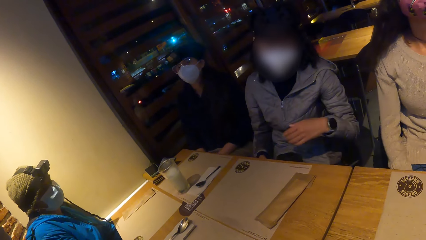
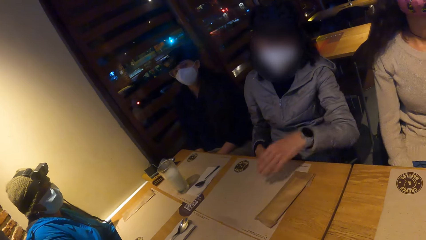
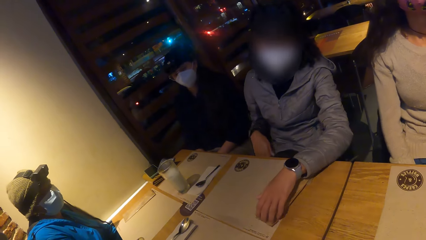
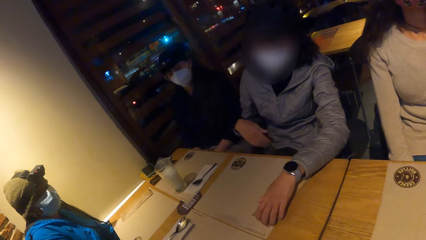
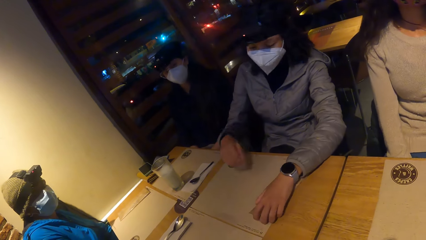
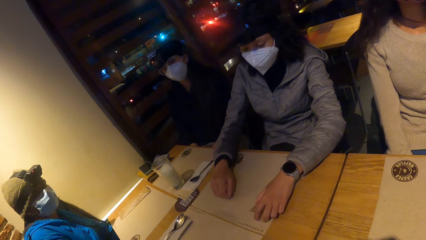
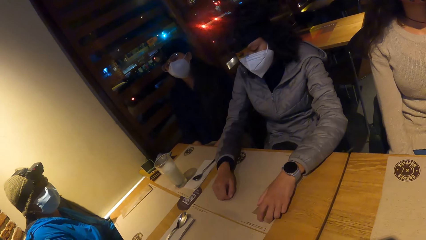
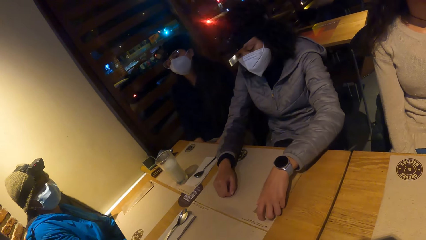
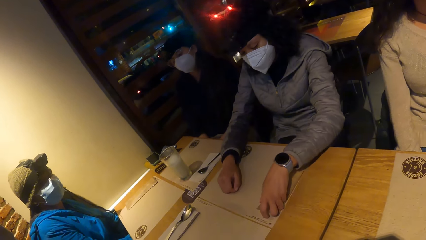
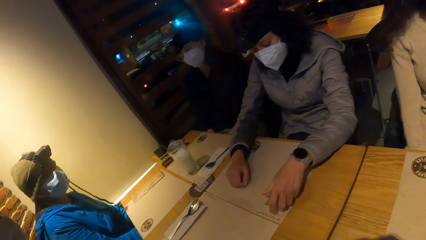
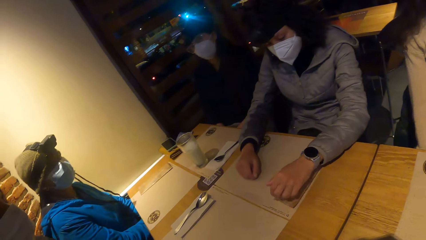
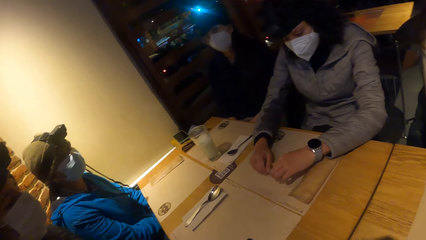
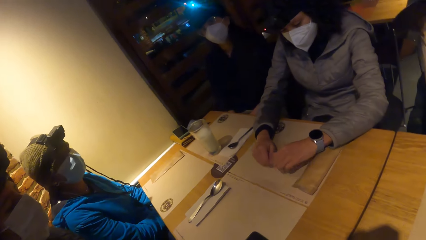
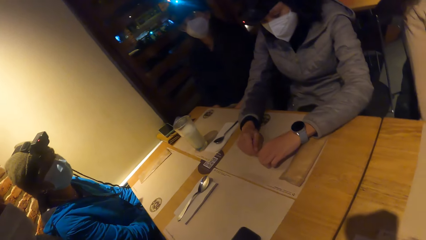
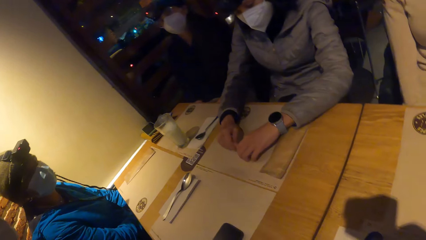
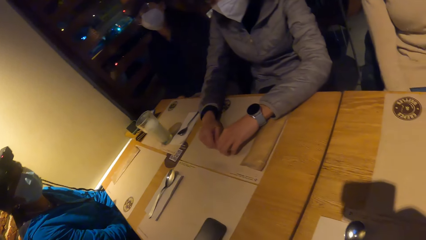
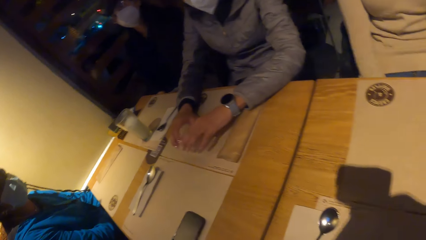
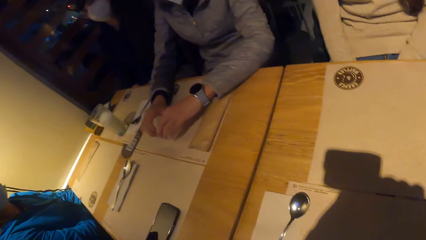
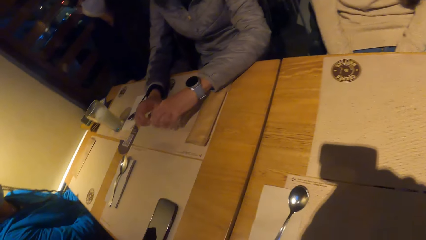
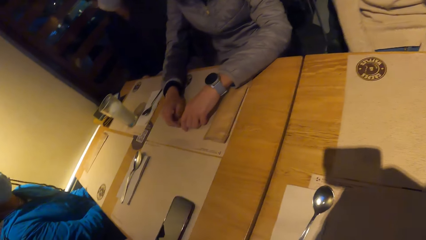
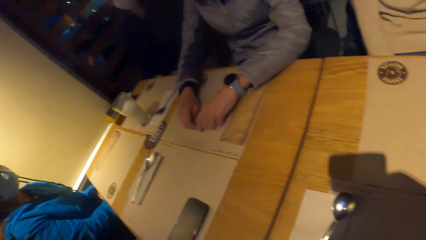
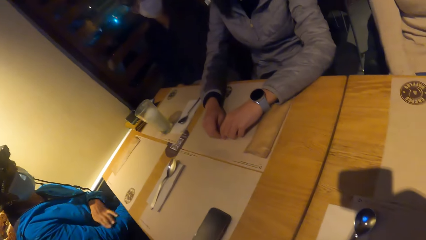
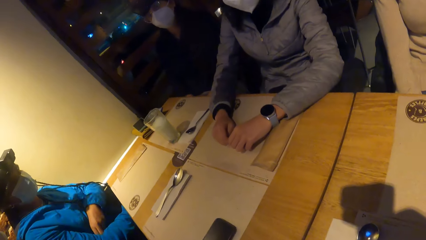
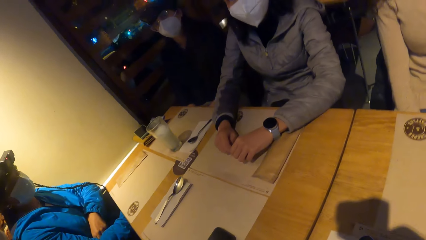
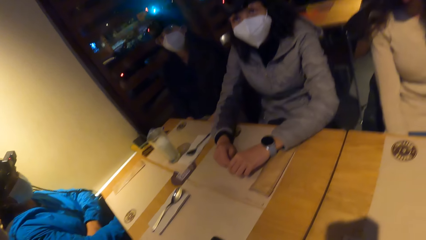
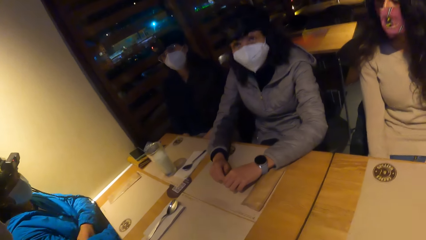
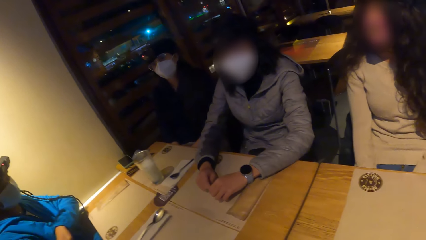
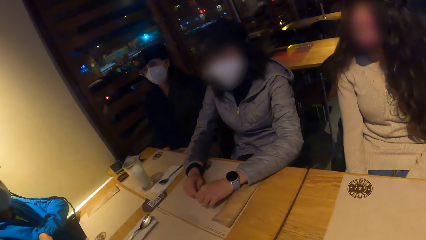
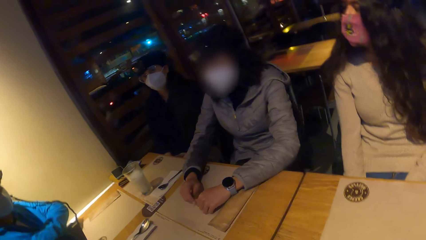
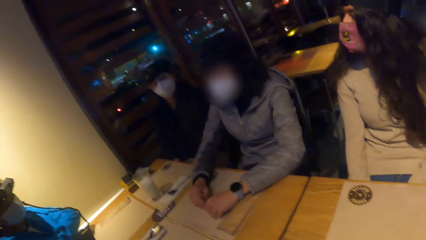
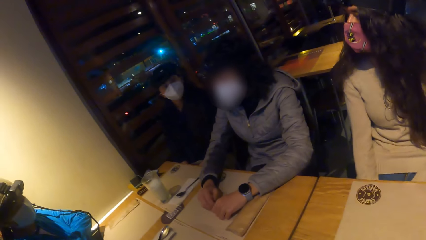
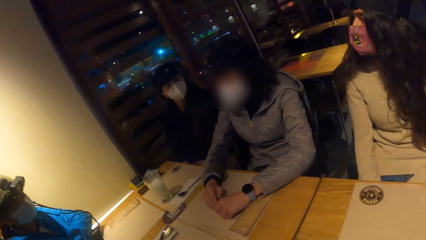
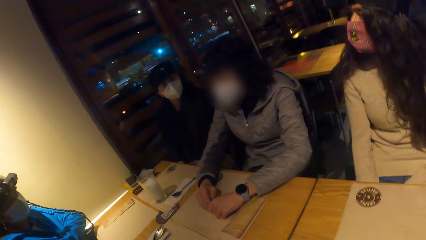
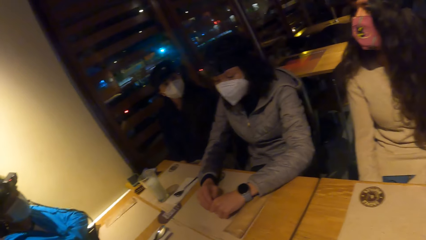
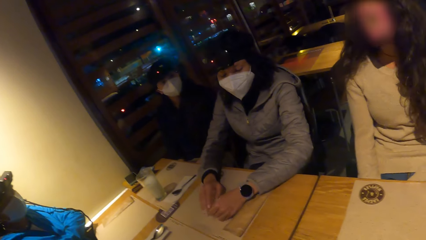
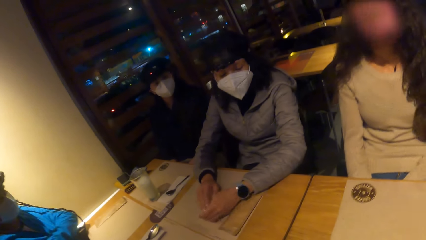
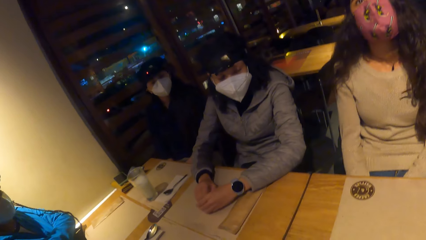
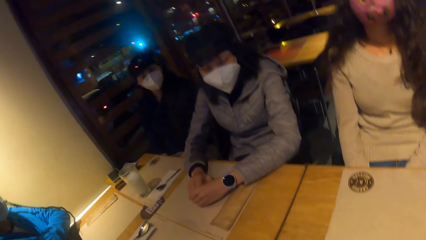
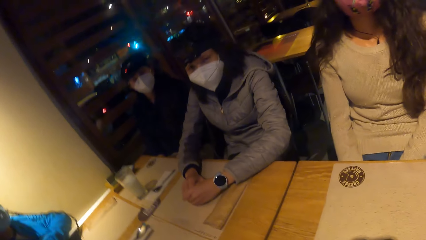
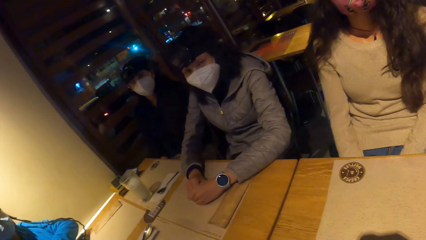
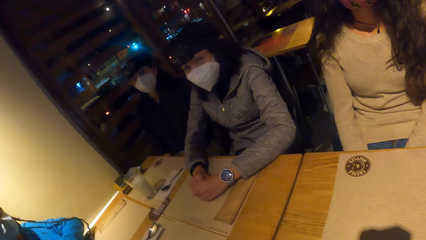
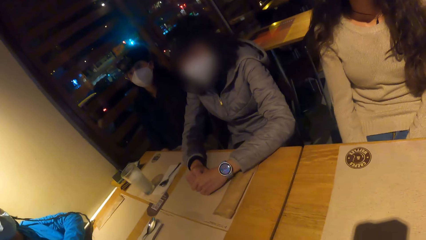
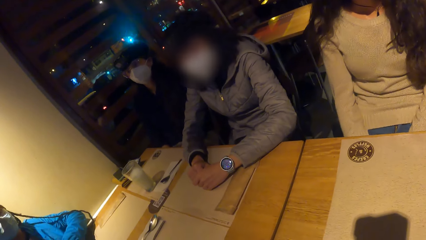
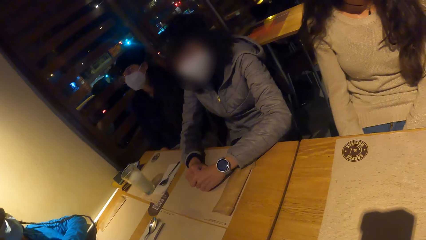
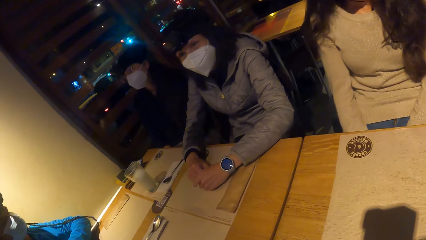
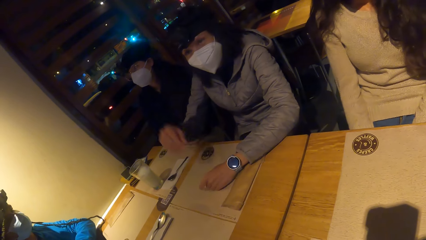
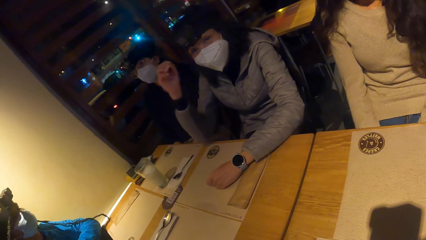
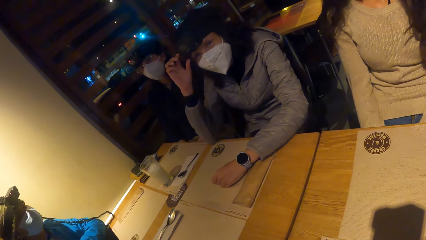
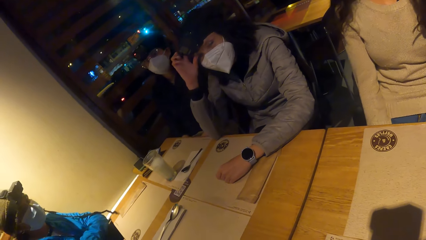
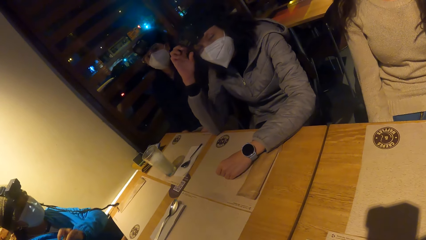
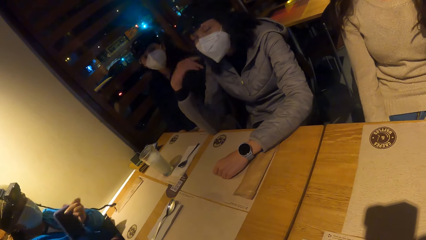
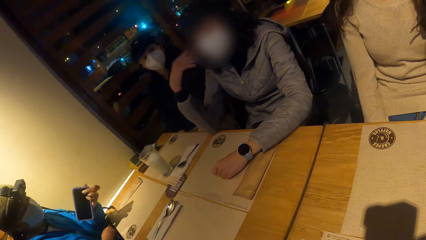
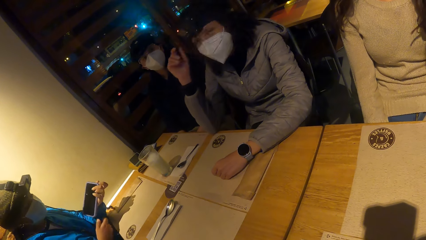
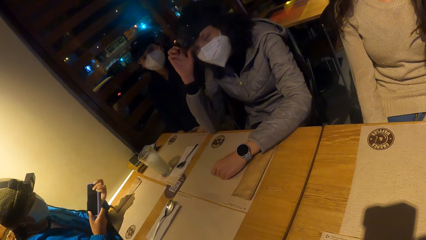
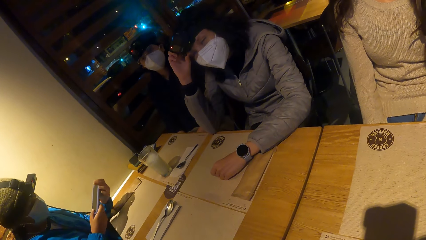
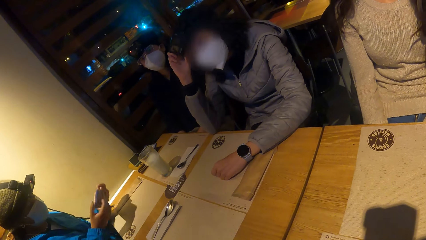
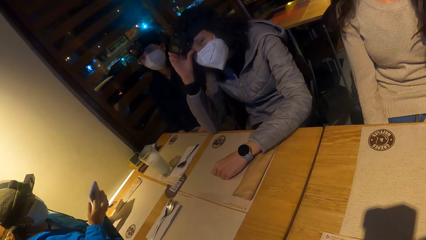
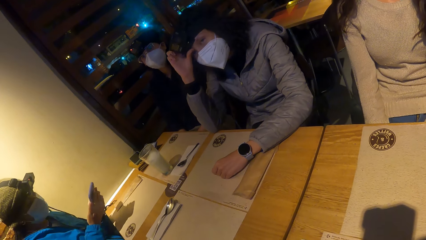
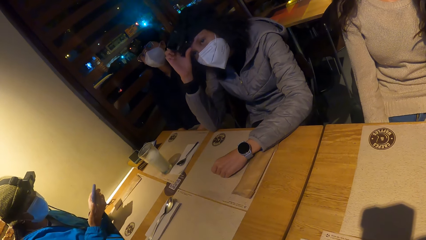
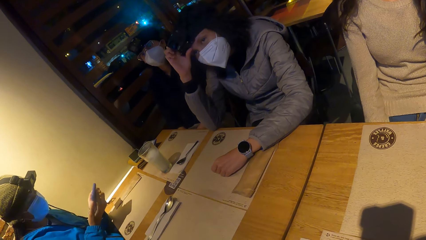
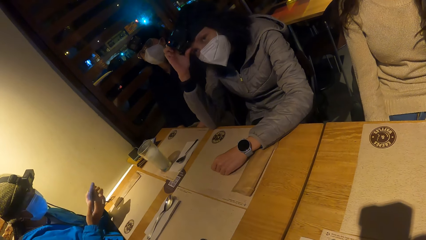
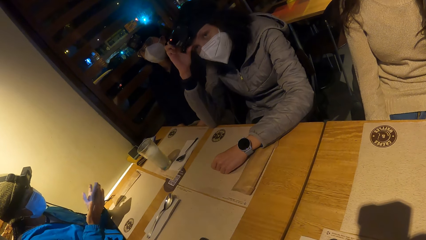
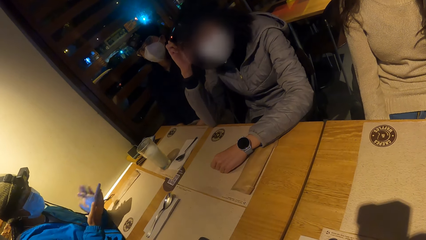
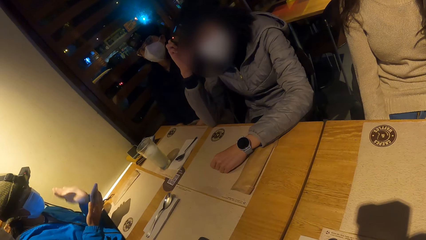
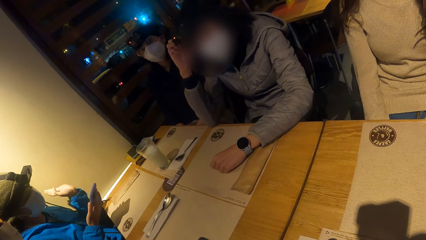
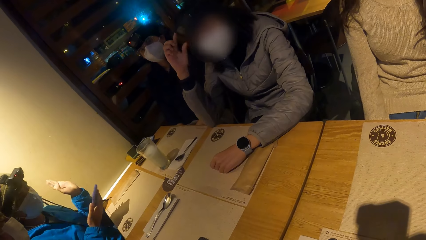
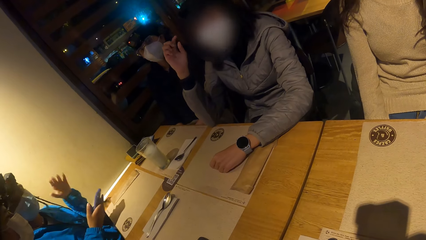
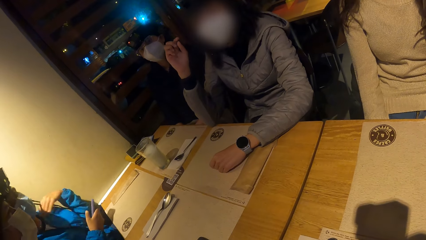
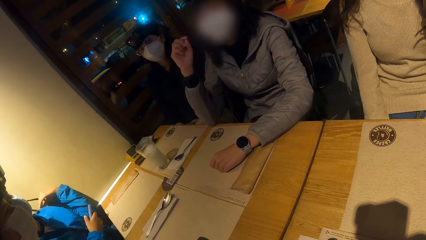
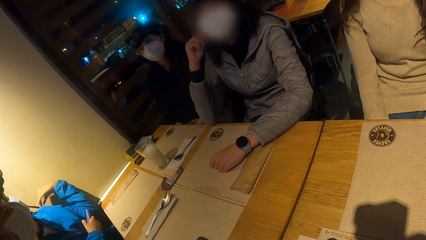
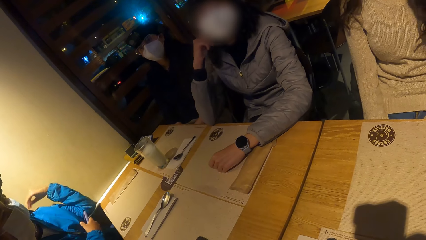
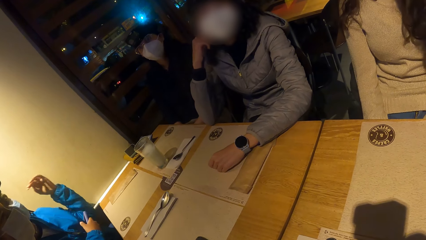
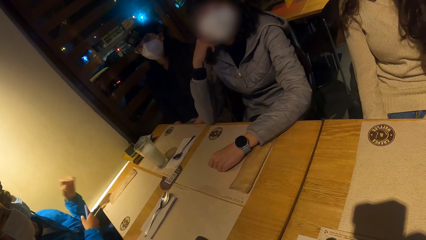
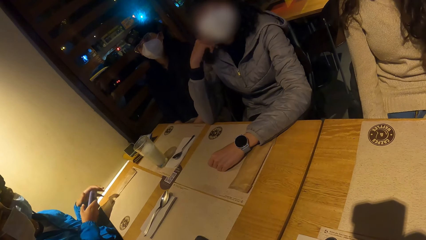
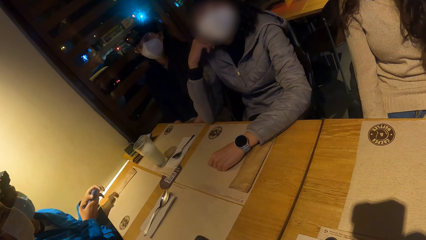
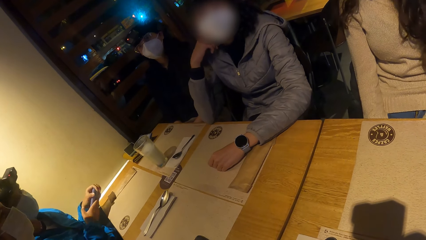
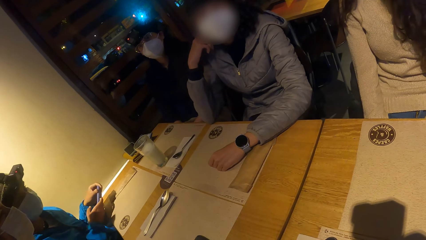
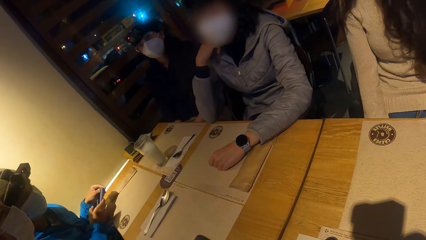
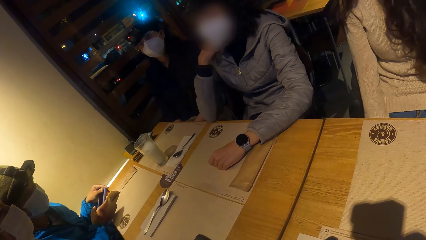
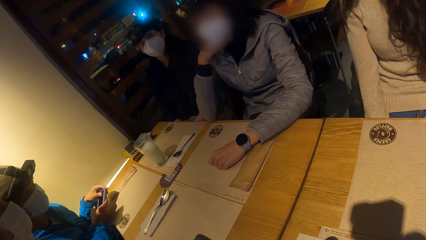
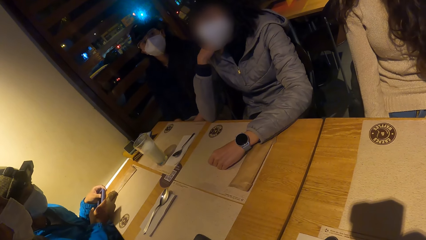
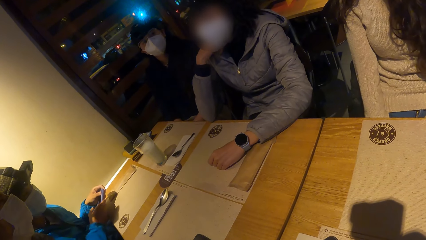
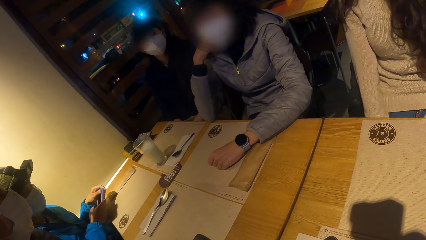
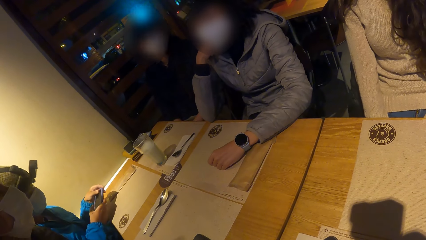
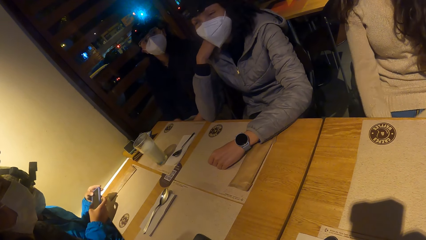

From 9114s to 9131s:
A woman puts her hands on the table mat on the table. The ladies dialogue. Another woman brings a phone out of her jacket pocket with her left hand. The woman presses the phone in her hands. The woman converses with the group of people at the table.
